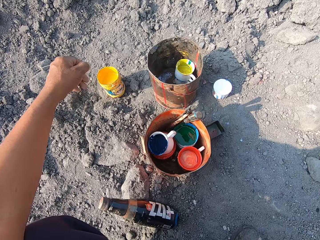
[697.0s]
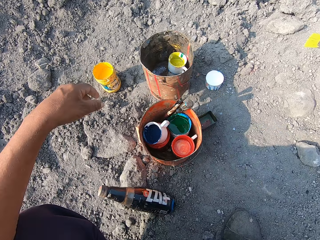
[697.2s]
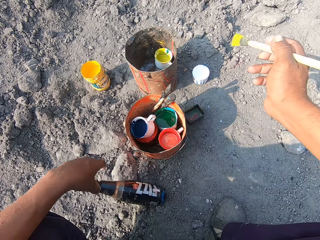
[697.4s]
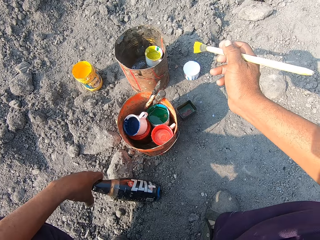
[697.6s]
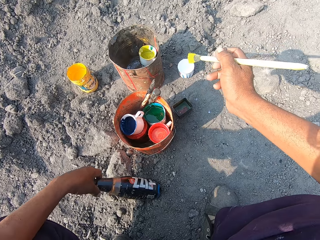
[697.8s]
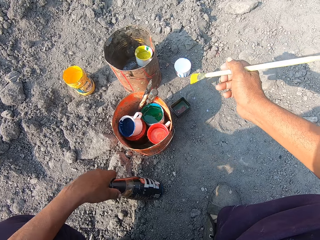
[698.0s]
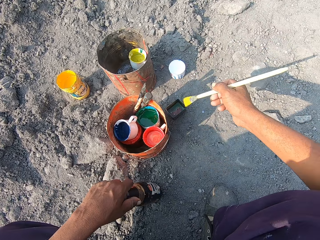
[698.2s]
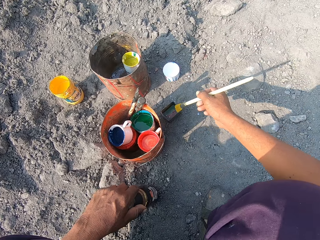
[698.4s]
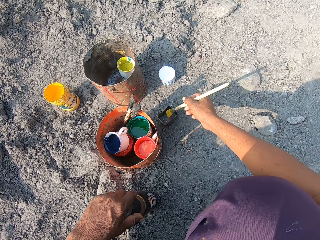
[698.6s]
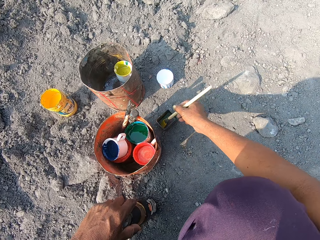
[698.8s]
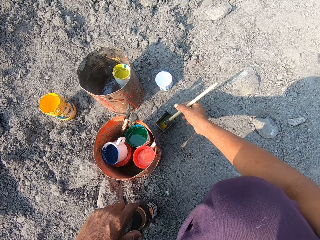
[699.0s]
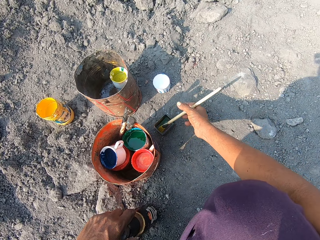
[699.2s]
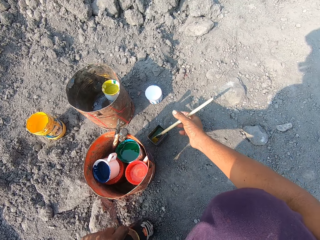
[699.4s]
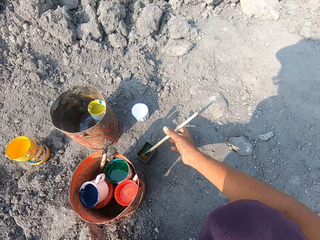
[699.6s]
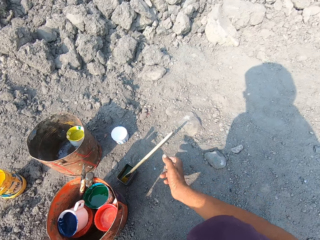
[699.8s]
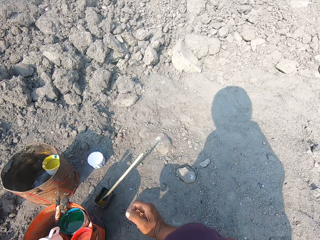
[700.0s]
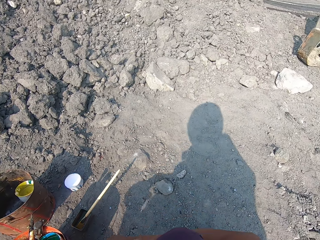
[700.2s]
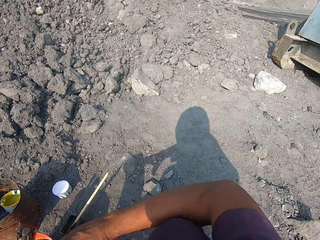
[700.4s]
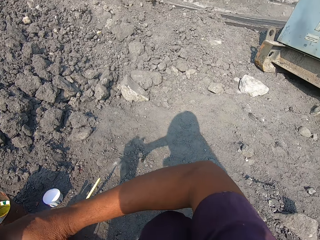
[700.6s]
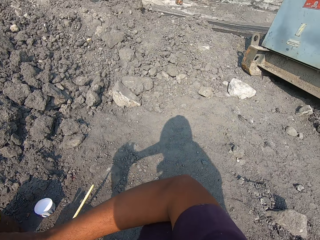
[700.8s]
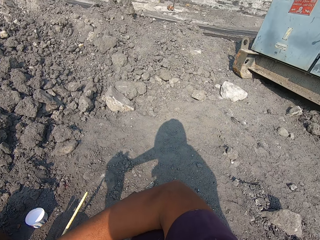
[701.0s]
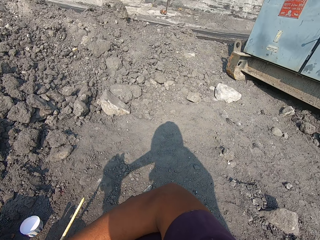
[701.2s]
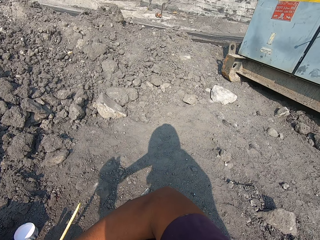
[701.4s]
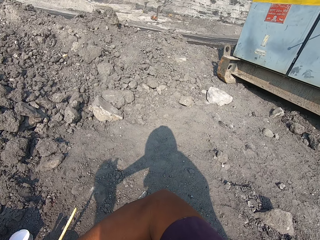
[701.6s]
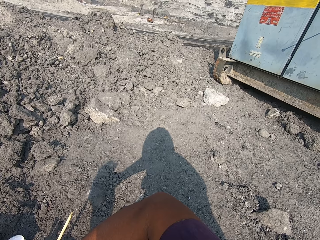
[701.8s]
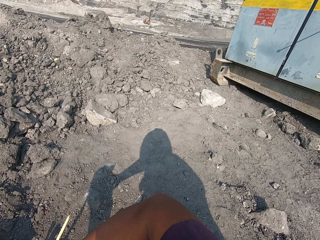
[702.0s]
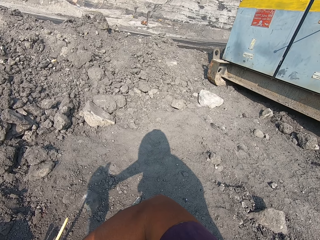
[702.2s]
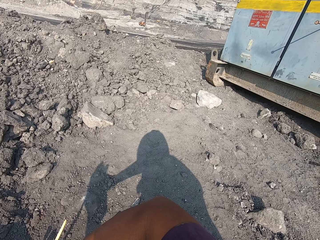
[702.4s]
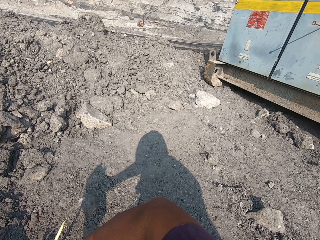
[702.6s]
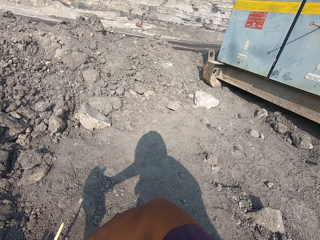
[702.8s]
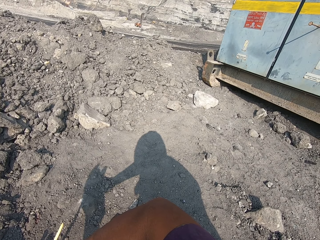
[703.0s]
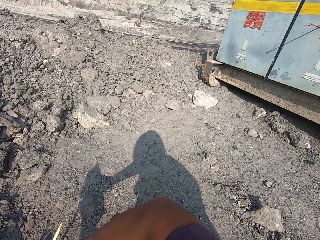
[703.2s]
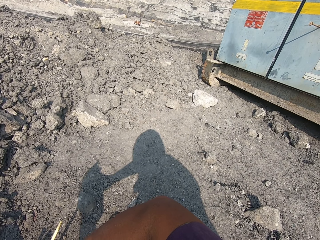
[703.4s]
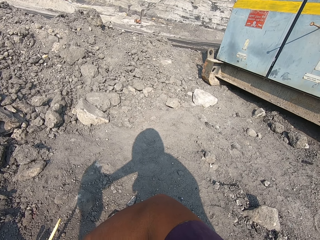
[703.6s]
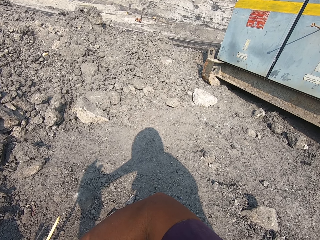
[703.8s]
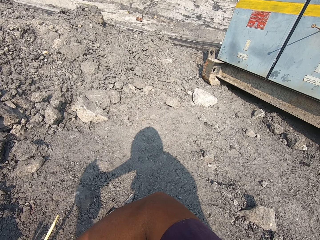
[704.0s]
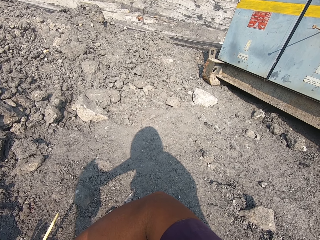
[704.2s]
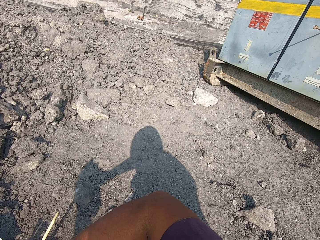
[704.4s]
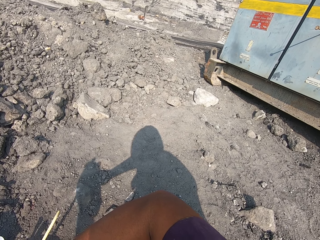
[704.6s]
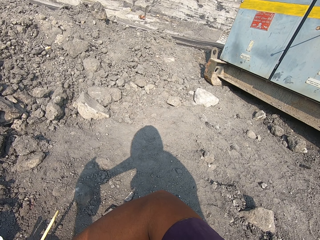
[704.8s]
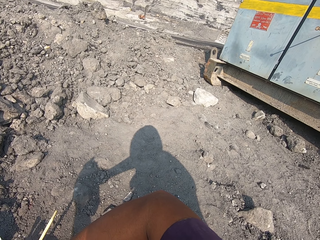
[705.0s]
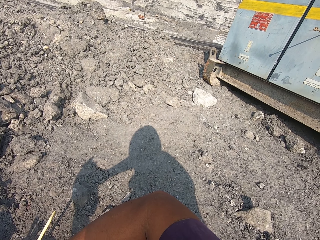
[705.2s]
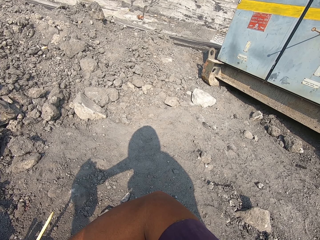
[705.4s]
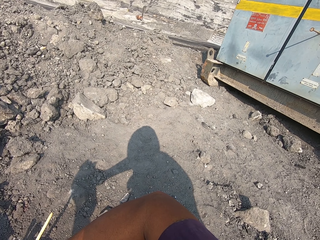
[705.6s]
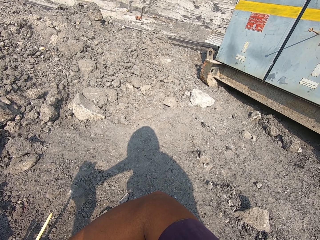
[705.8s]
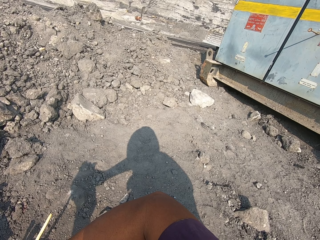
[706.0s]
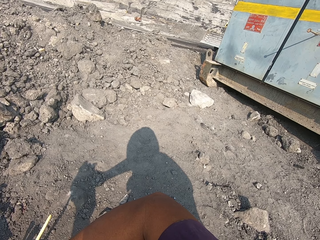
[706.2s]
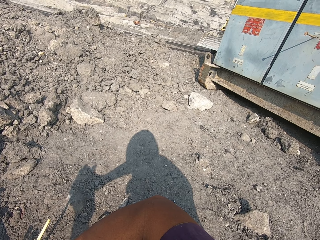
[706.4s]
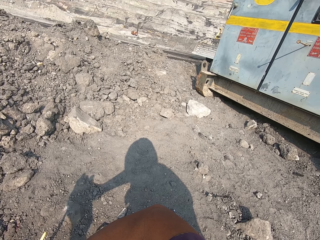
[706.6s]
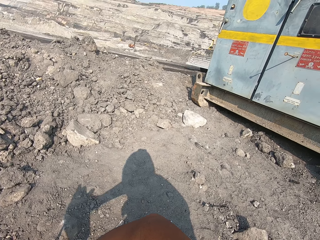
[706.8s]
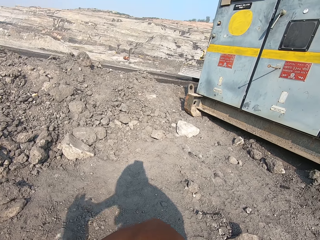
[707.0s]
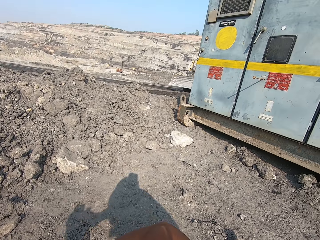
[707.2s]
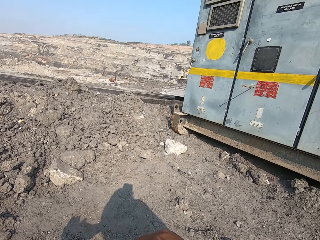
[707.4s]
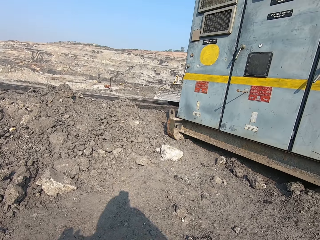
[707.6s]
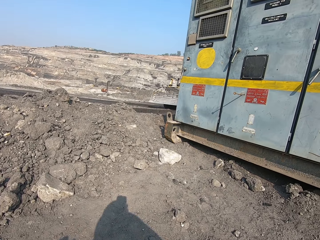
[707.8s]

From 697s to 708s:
The camera wearer pulls up a bottle of something. They place the paint brush in a tin. They drop the paintbrush. They look right.

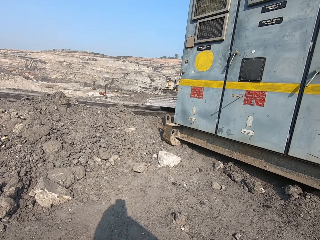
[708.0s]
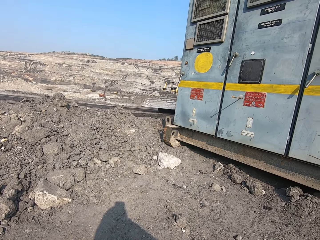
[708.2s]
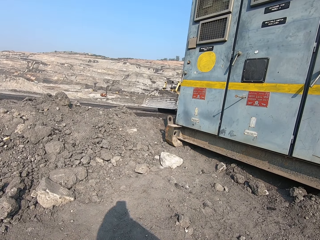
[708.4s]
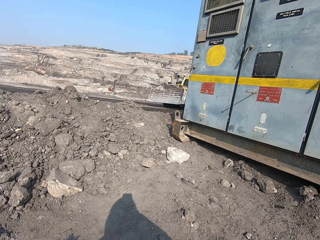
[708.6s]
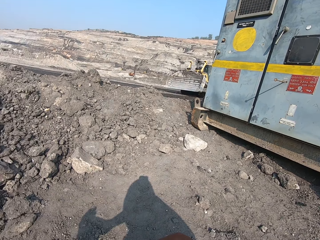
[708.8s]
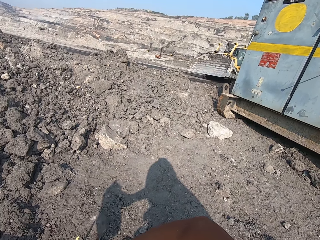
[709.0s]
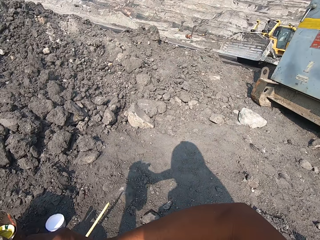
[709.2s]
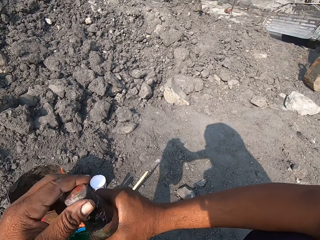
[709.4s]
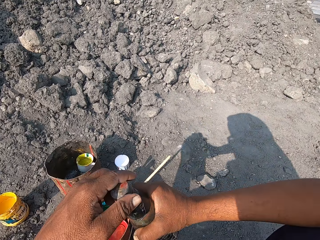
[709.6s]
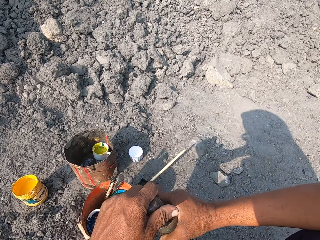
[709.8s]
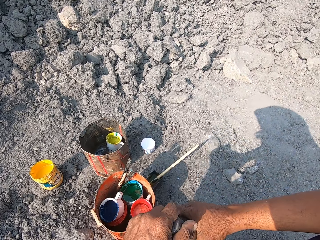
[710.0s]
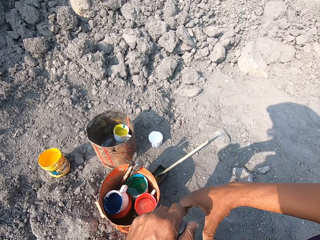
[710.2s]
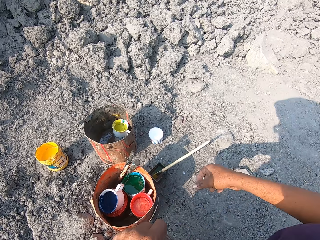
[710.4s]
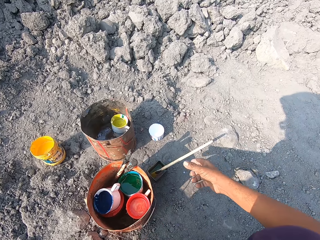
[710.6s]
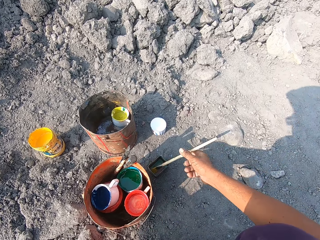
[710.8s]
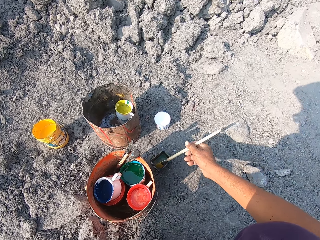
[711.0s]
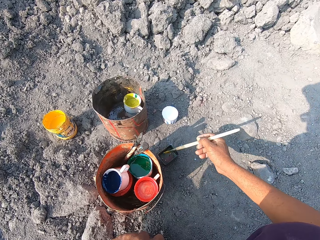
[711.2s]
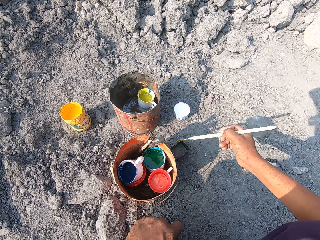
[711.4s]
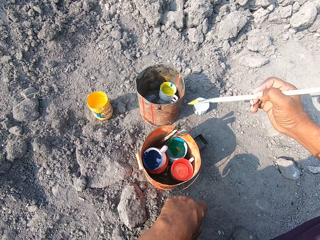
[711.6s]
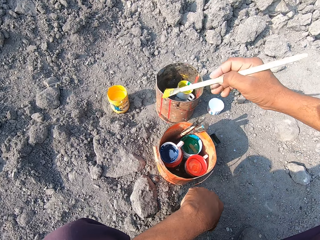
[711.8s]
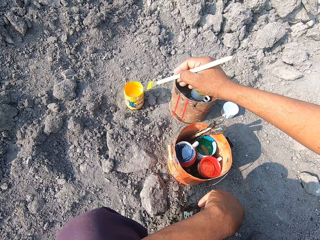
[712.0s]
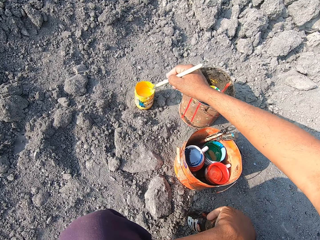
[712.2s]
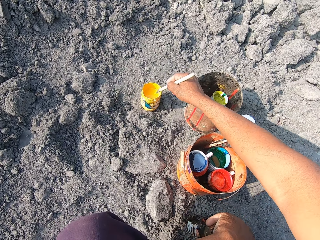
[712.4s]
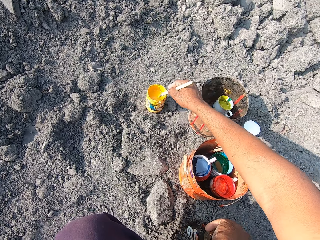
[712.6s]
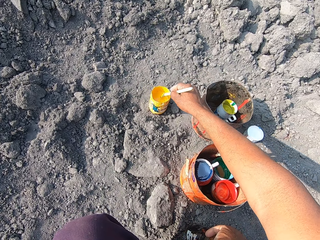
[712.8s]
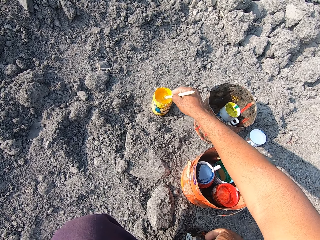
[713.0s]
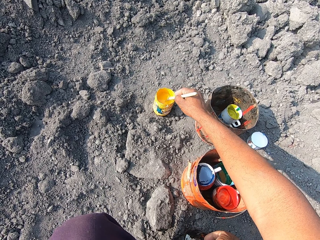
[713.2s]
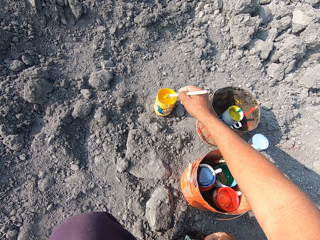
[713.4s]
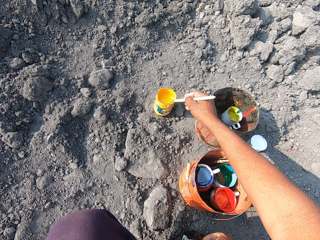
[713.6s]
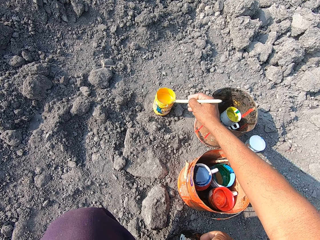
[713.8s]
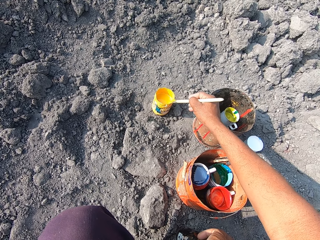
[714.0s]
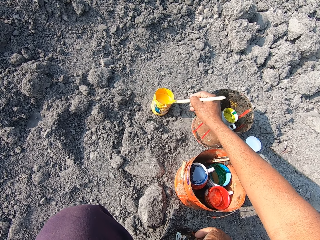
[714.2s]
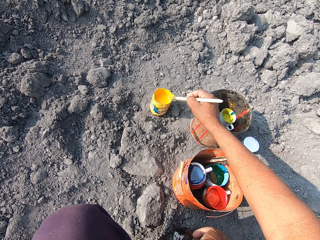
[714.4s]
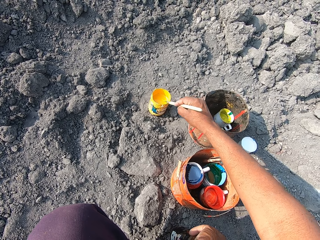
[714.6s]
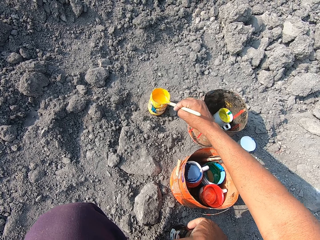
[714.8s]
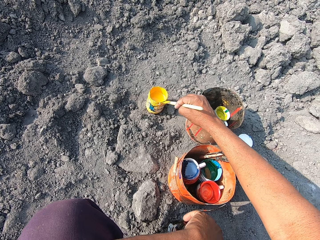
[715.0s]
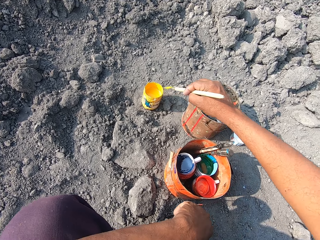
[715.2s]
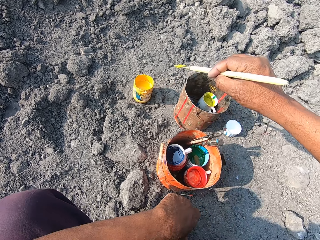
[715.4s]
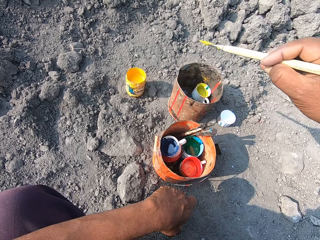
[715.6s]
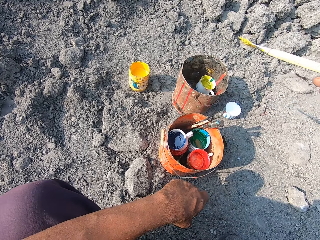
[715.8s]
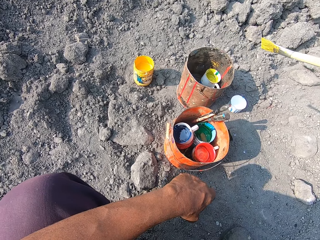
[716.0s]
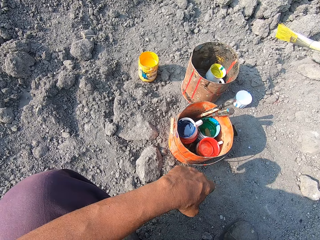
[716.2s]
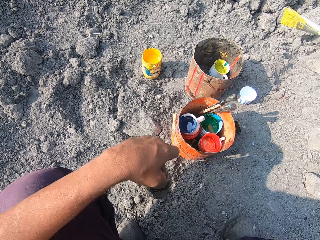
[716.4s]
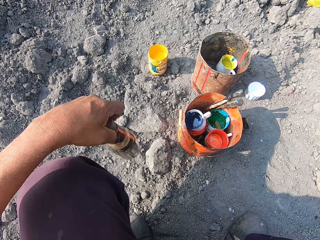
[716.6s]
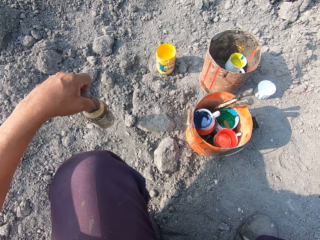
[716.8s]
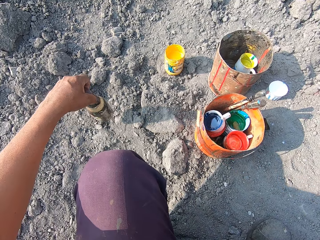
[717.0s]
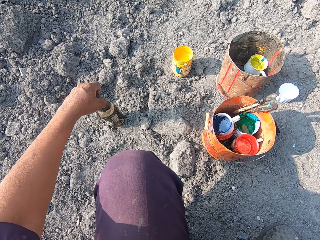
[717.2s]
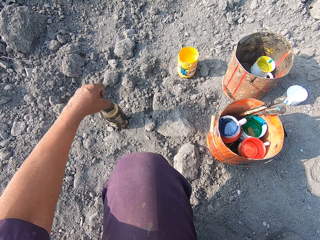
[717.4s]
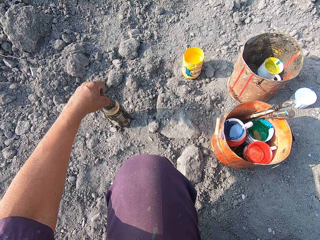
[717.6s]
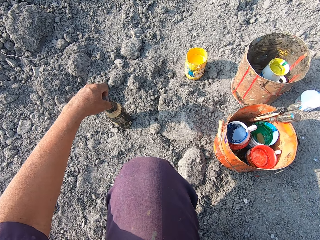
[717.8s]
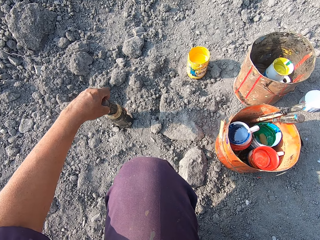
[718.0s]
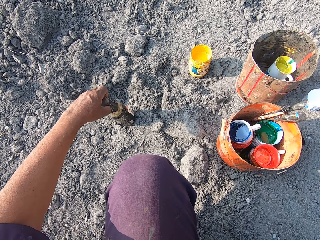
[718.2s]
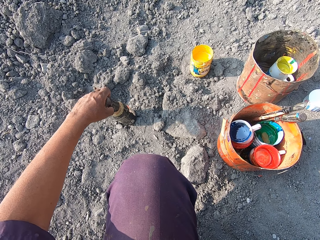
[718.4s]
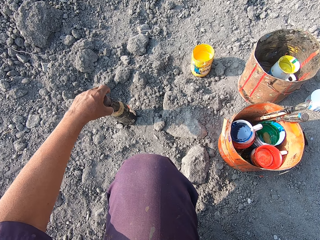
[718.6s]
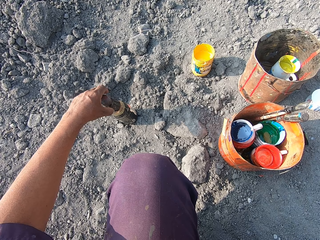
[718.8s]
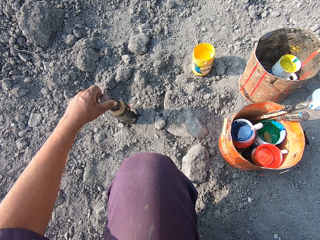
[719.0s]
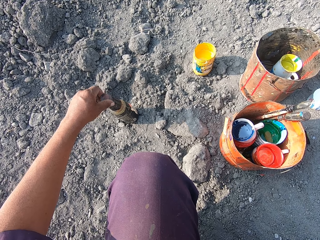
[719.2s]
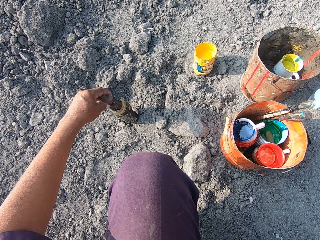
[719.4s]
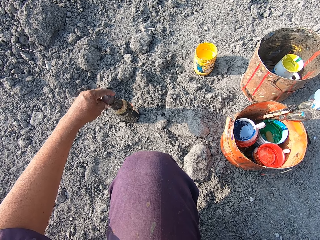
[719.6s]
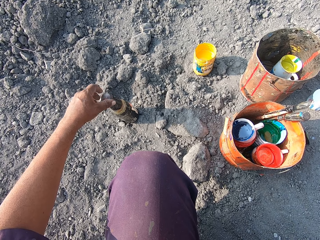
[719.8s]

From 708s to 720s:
The camera wearer looks on the ground. They pick up the paint brush. They dip the paint brush in the paint. They remove excess paint on the paint brush, on the bucket. They hold the bottle. They place the bottle on the ground.
